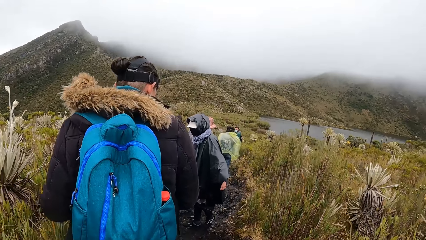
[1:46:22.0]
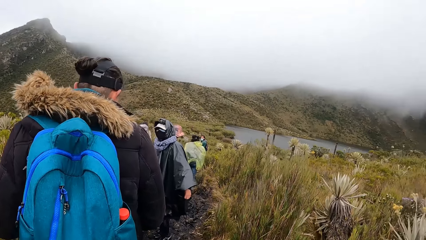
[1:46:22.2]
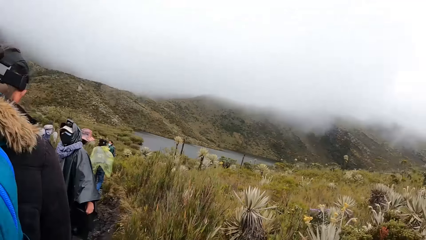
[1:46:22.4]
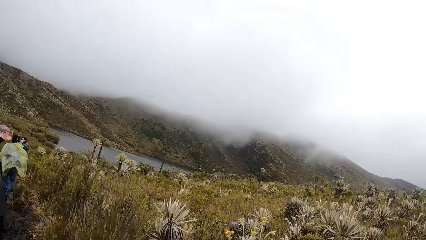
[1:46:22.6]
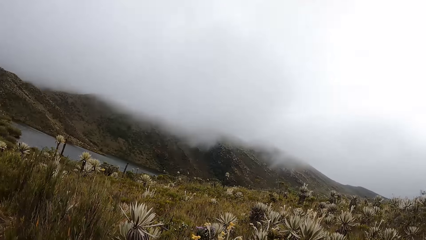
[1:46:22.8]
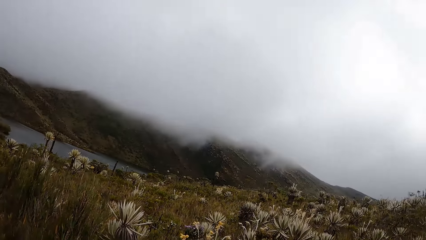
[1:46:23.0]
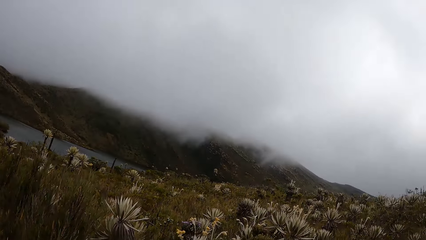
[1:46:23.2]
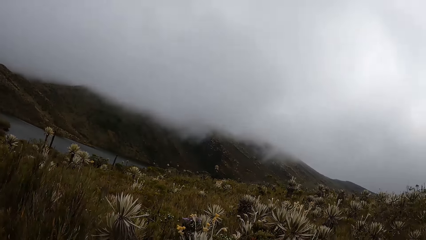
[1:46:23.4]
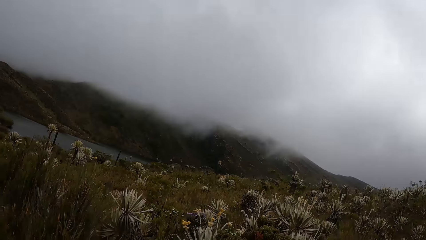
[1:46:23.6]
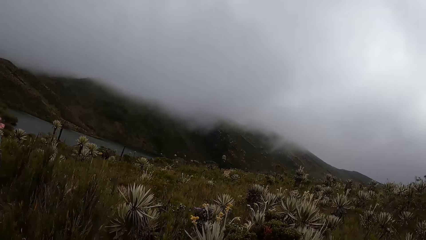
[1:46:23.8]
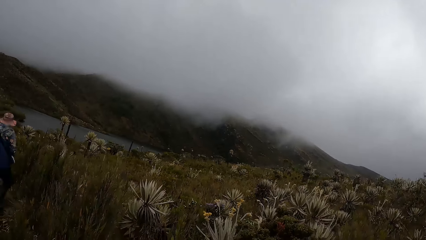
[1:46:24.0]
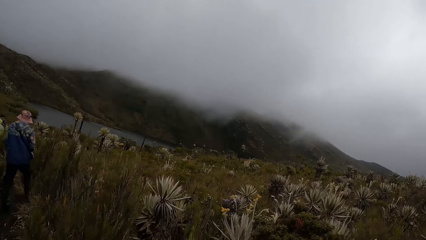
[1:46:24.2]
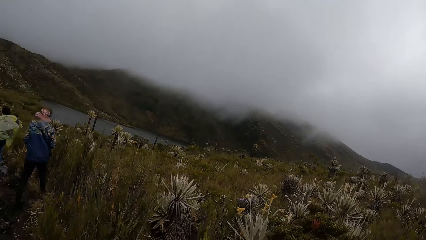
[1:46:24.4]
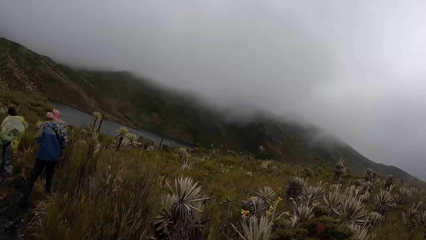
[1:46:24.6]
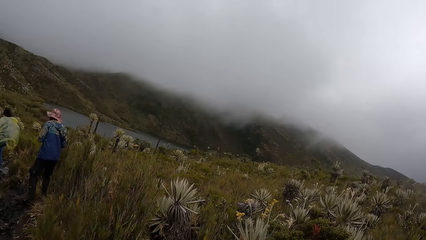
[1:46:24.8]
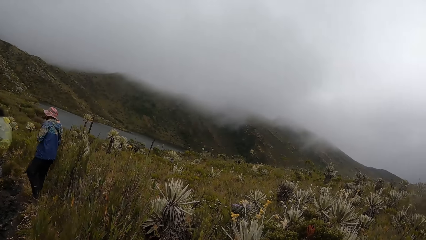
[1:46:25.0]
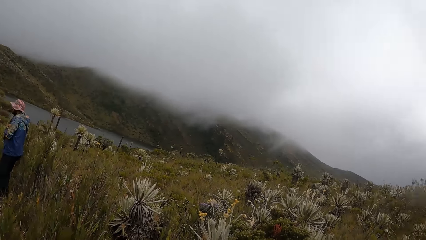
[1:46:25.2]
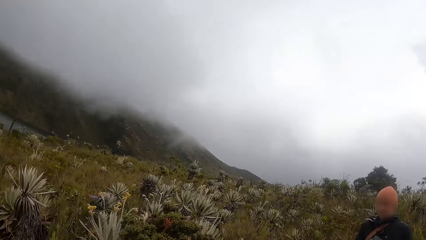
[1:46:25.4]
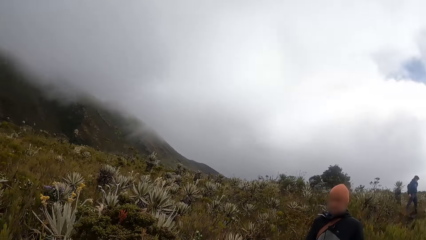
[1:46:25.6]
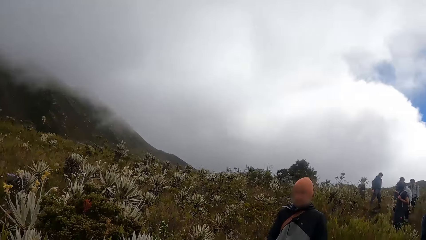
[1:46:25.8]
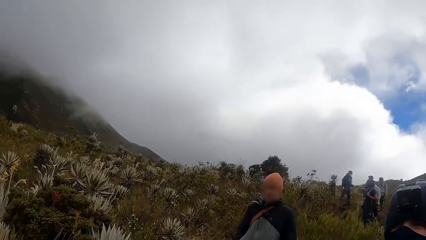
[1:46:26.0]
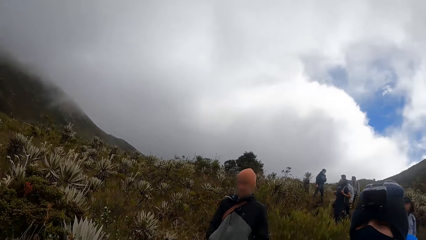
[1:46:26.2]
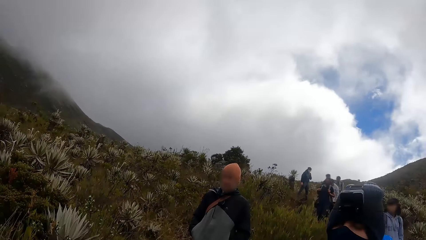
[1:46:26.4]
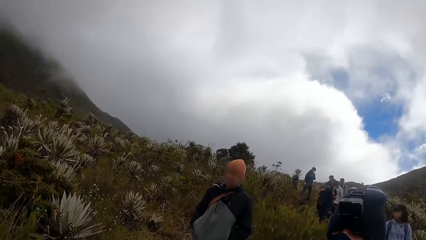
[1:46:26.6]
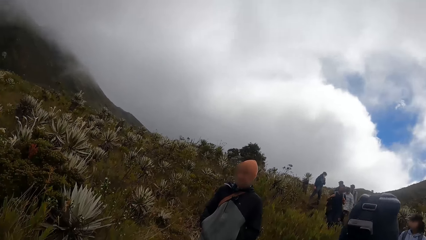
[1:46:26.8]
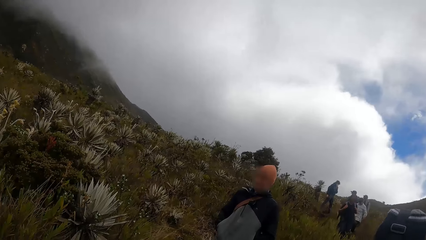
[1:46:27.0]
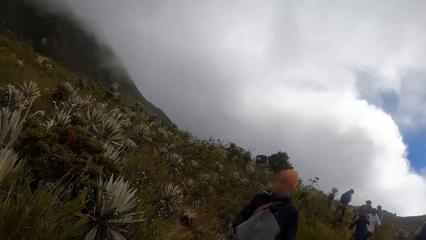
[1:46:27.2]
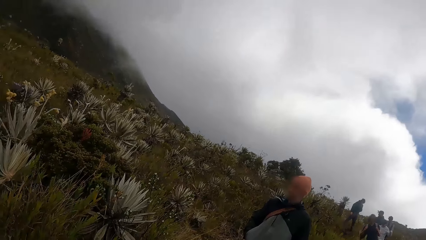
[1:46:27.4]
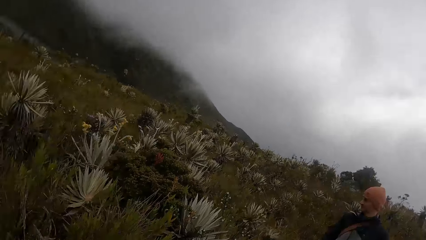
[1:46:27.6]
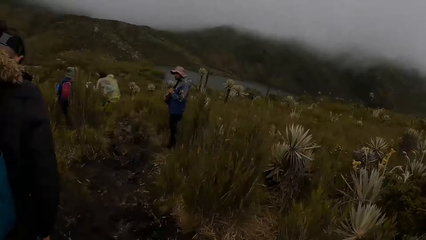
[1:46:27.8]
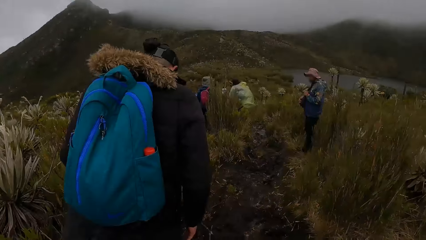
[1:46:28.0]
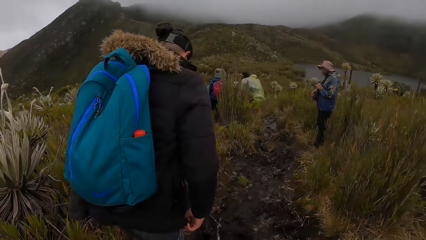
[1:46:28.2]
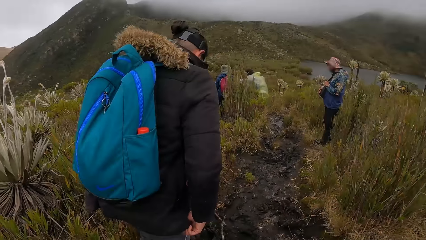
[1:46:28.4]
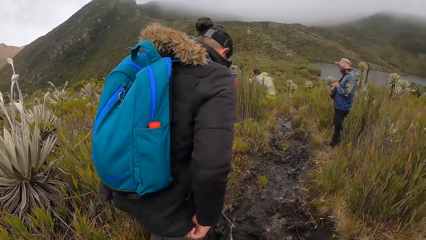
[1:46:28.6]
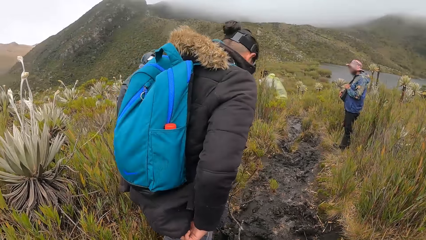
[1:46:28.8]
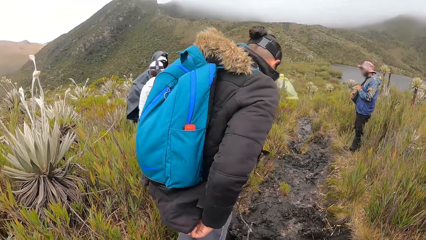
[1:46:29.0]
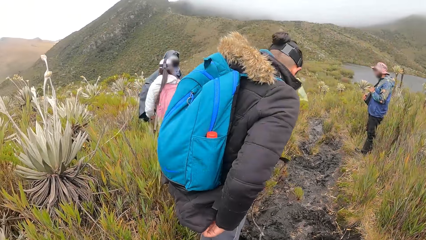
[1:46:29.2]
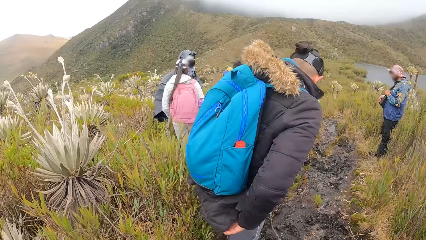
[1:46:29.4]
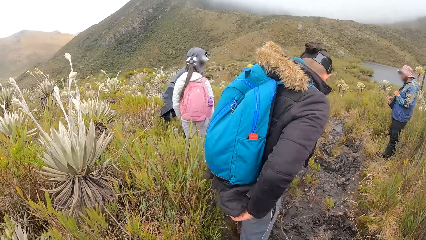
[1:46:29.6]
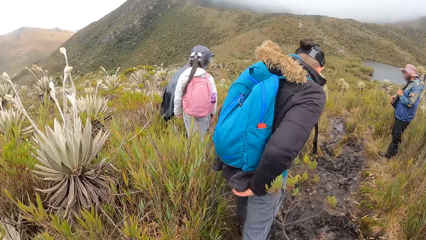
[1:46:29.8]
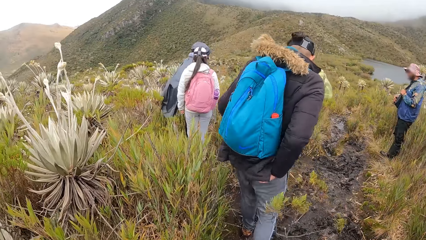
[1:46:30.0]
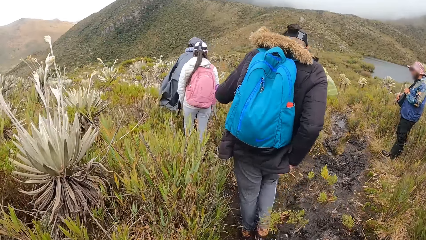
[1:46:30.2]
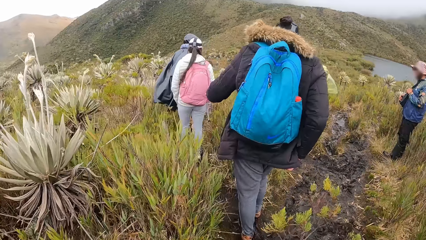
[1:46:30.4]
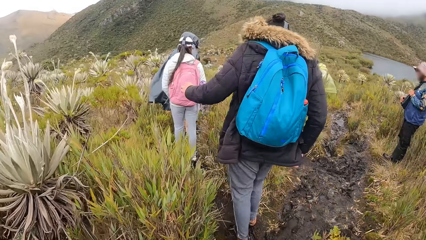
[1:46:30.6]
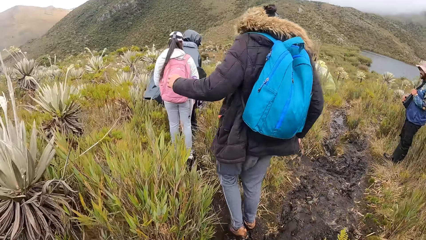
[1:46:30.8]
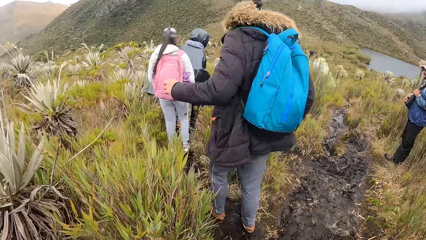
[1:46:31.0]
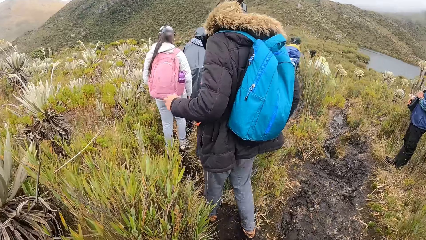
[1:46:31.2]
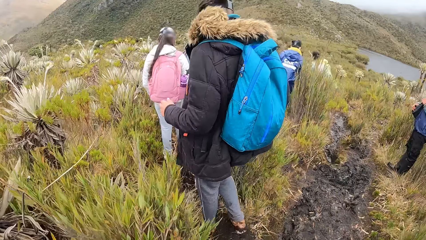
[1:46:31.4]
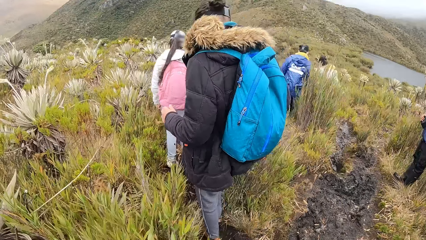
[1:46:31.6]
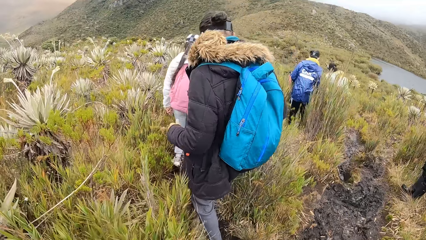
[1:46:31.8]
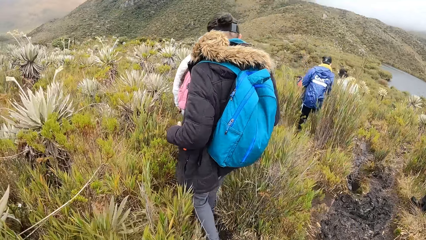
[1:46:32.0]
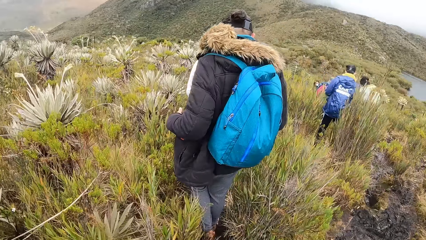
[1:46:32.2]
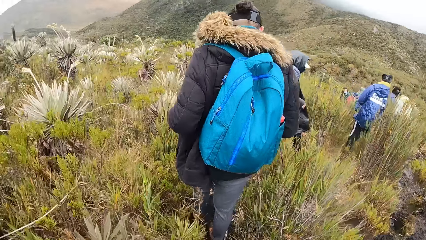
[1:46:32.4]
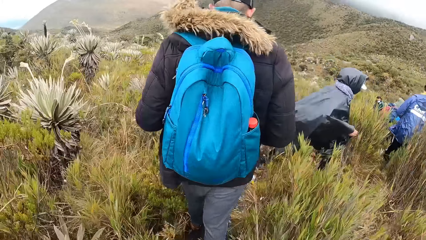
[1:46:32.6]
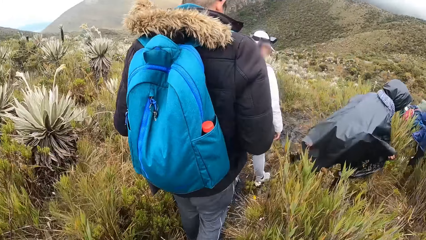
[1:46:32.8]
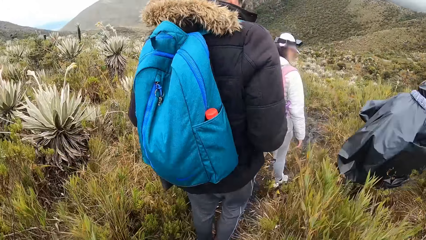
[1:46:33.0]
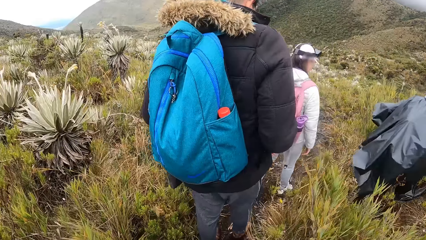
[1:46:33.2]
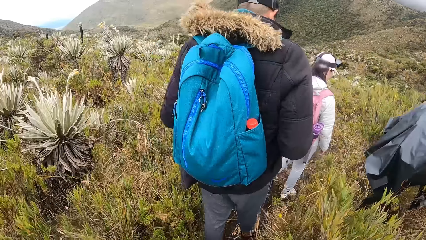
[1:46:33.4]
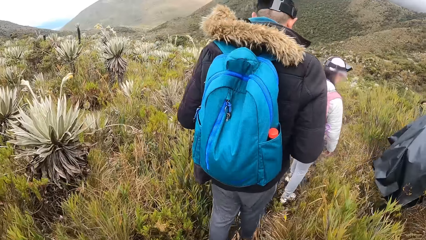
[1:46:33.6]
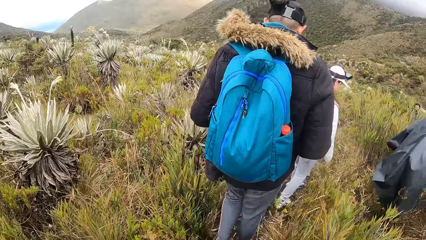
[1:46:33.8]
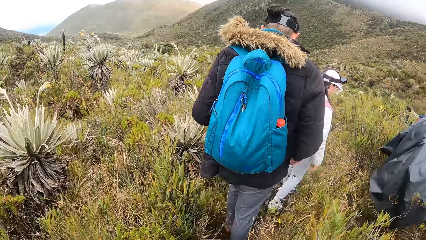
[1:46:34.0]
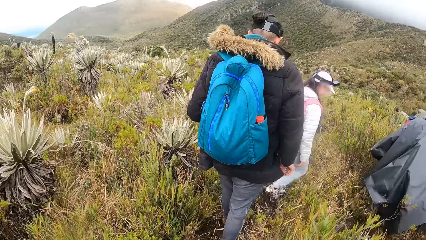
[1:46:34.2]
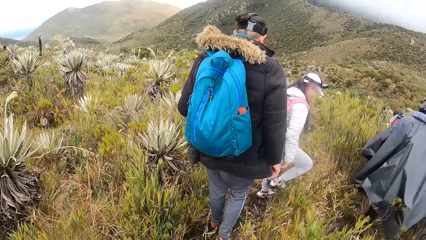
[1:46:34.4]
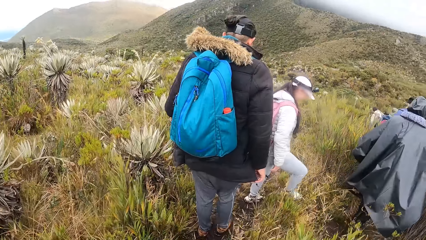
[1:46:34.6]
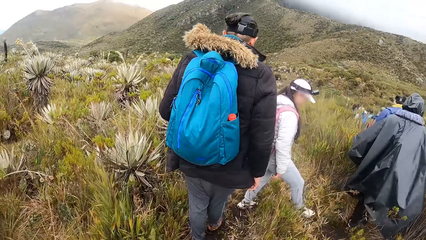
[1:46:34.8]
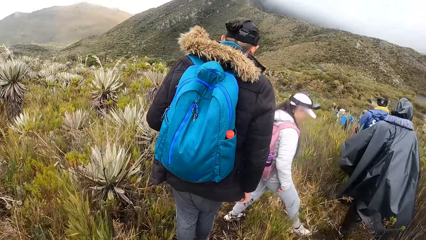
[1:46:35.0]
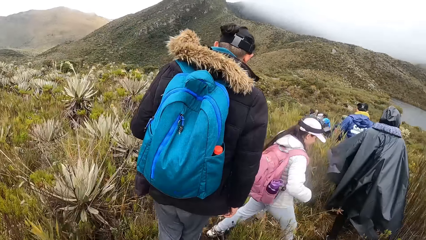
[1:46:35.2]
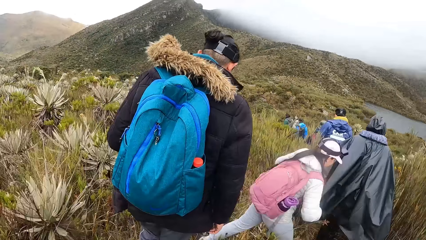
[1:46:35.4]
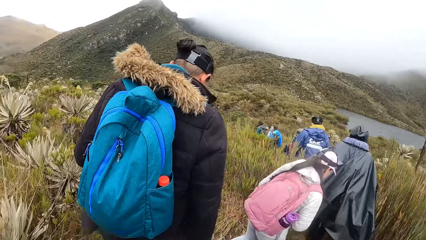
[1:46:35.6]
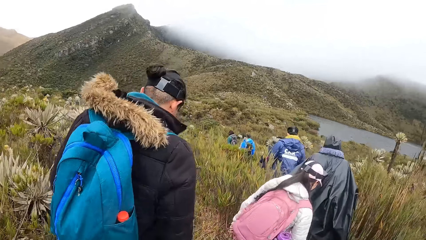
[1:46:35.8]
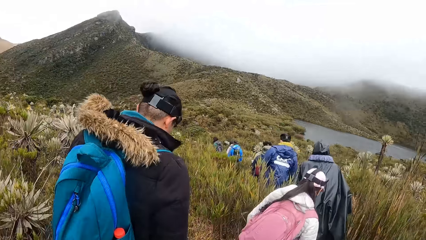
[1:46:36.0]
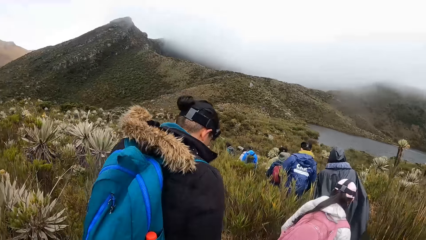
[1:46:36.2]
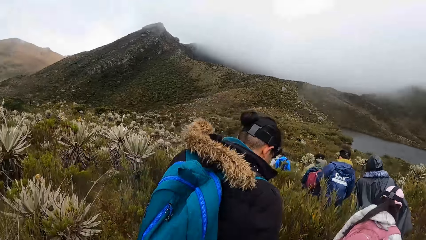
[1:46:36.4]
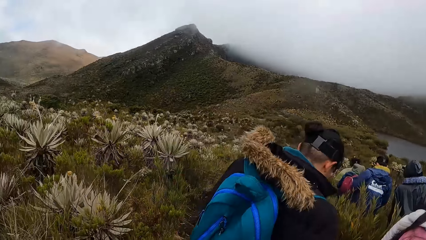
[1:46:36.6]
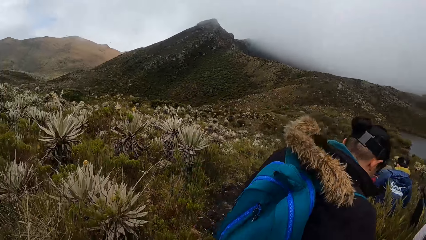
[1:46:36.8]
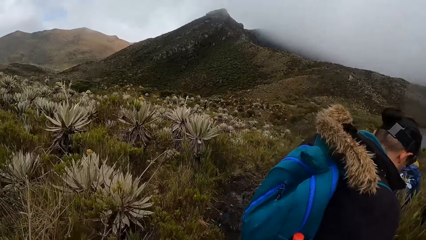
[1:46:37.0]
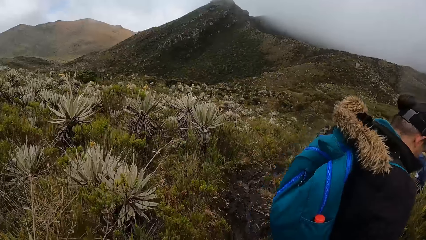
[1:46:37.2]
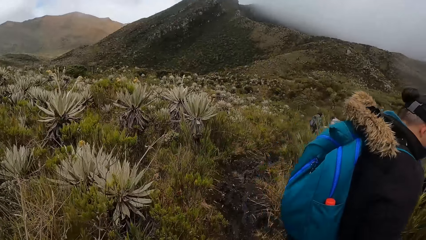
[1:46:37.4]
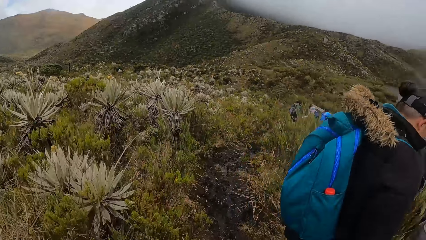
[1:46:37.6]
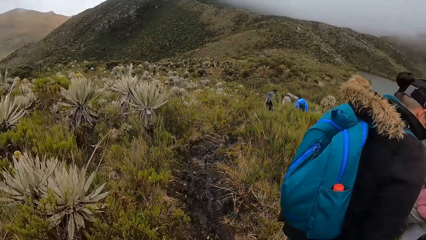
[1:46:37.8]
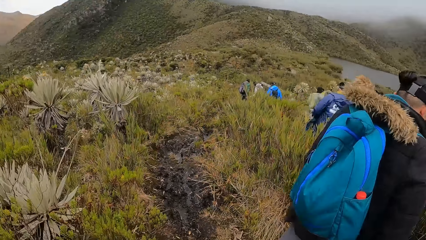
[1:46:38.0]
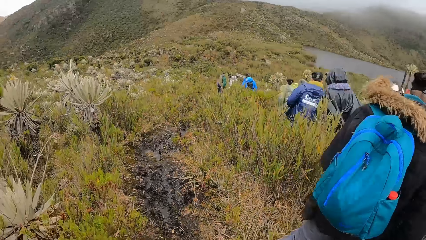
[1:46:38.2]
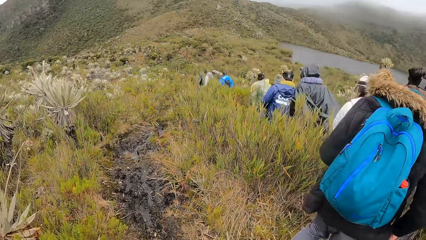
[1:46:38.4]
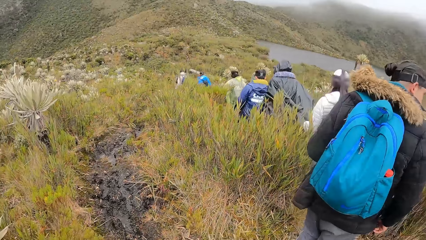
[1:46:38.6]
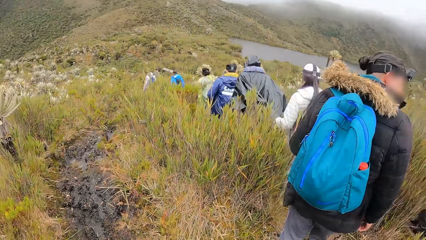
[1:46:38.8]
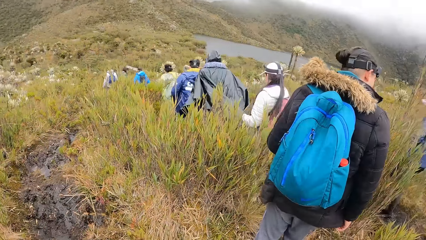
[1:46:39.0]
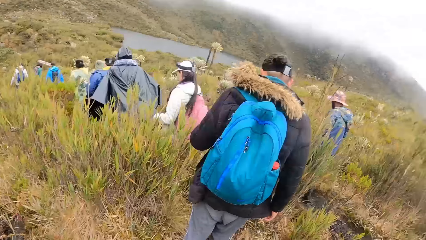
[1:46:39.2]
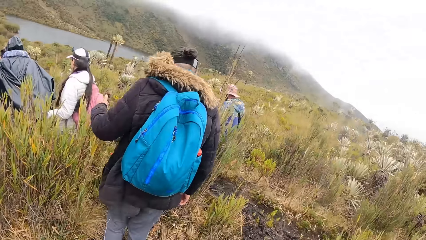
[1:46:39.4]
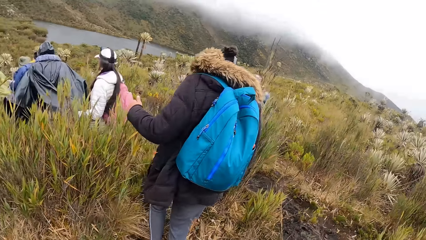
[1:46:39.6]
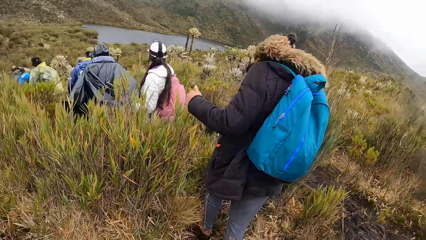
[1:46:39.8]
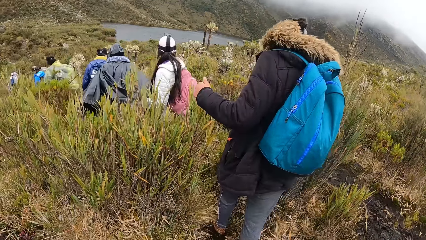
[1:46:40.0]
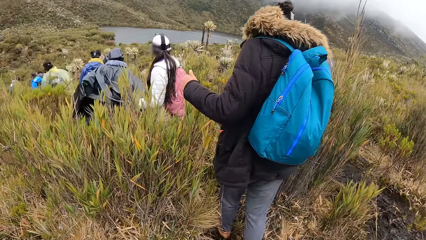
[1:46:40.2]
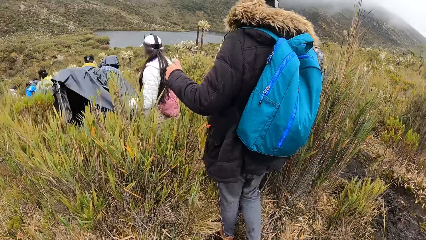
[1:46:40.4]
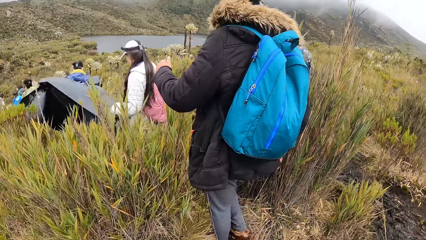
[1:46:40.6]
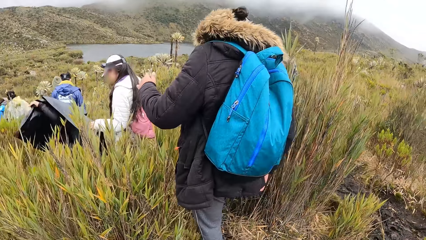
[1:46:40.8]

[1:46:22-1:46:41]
The camera wearer looks around the area. They walk in the area.
